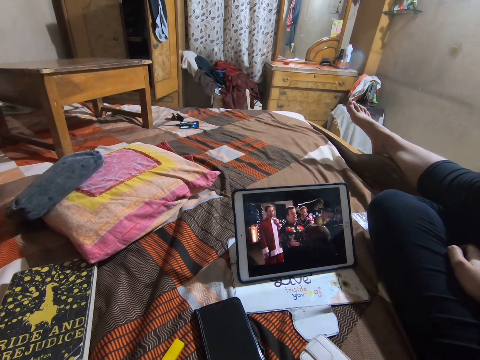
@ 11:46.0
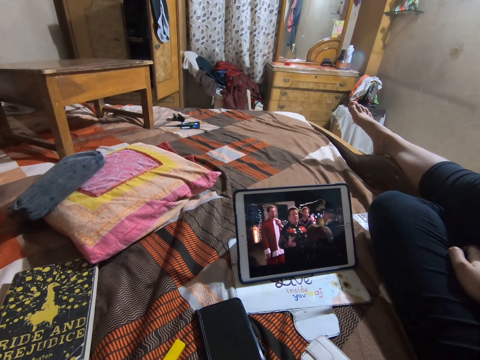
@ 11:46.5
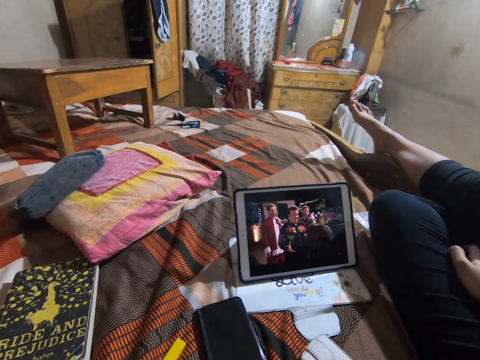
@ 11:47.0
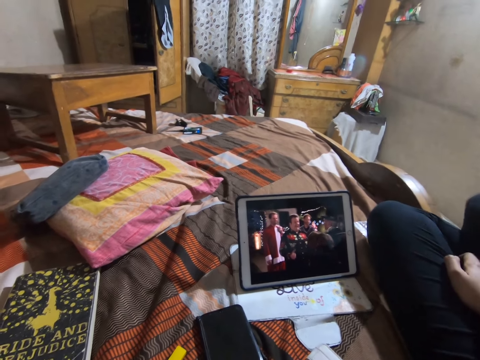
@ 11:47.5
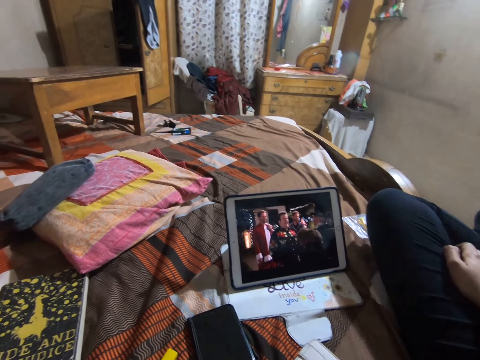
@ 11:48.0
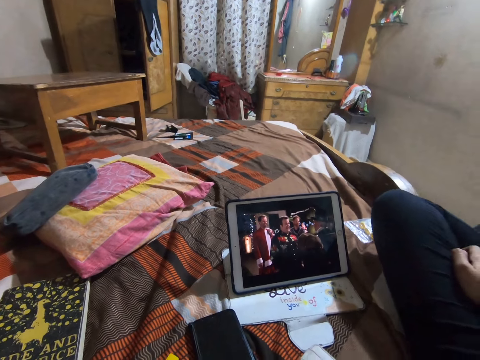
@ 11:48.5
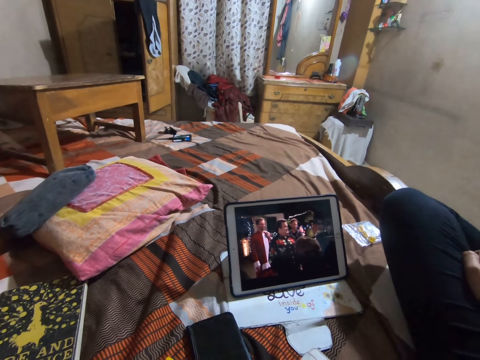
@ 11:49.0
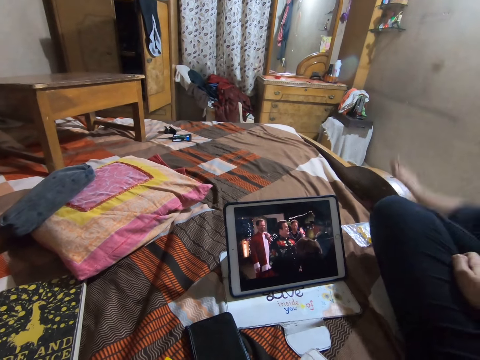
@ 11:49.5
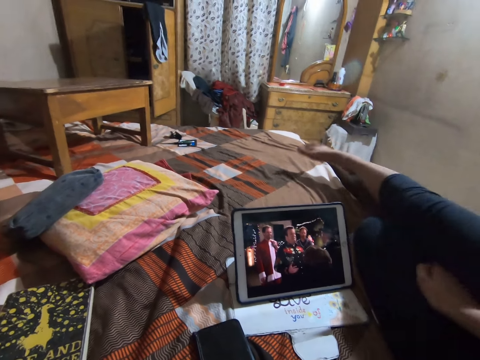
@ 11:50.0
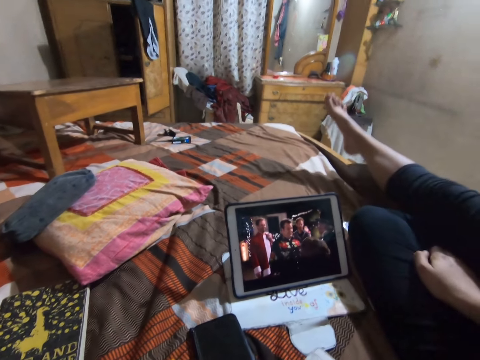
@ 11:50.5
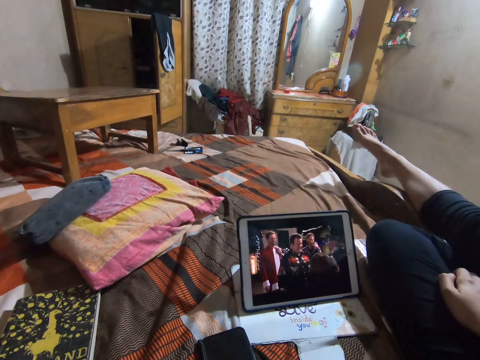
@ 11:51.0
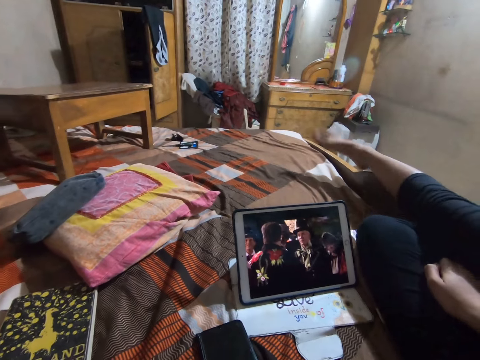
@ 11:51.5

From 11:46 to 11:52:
The camera wearer moves the right leg. They watch on a tablet. They lift the right leg. They put the leg on the bed. They watch on the tablet. They move the right leg.
